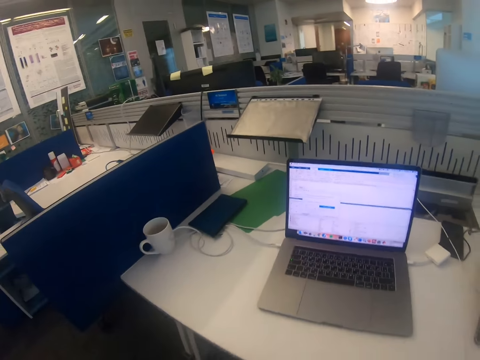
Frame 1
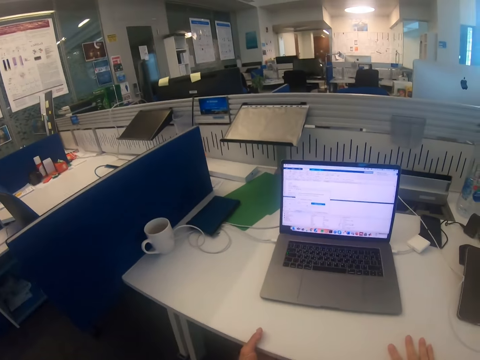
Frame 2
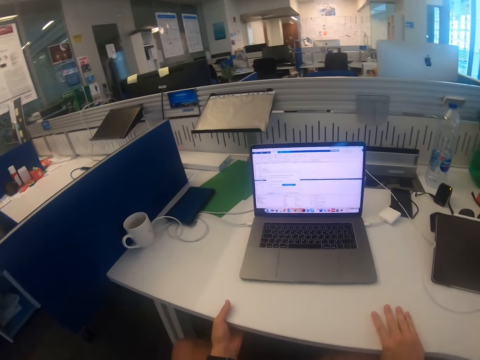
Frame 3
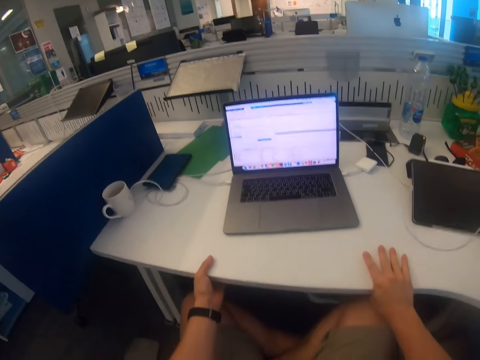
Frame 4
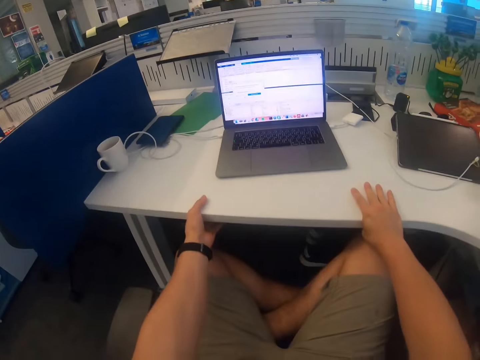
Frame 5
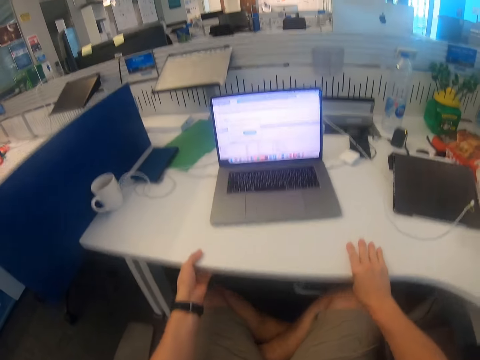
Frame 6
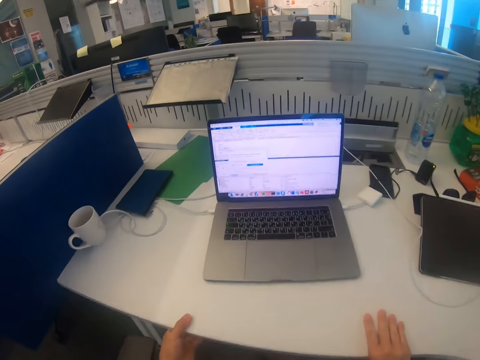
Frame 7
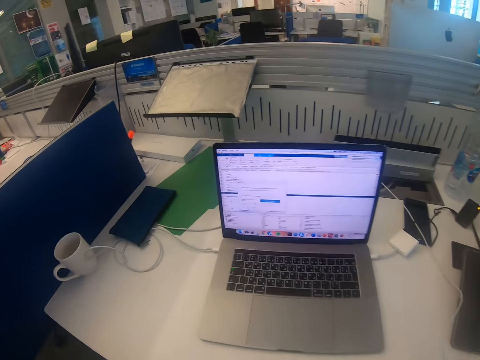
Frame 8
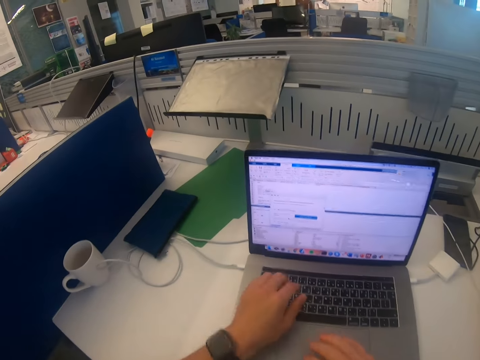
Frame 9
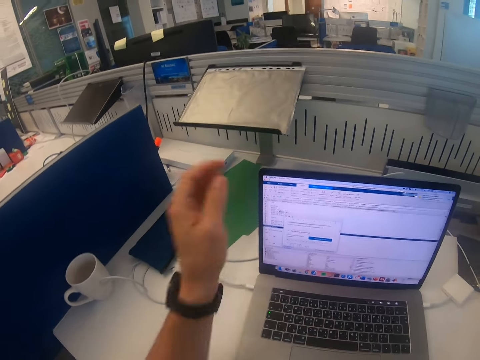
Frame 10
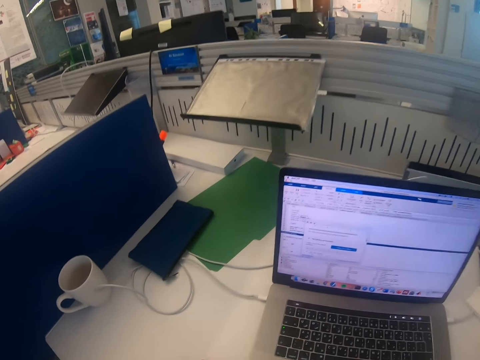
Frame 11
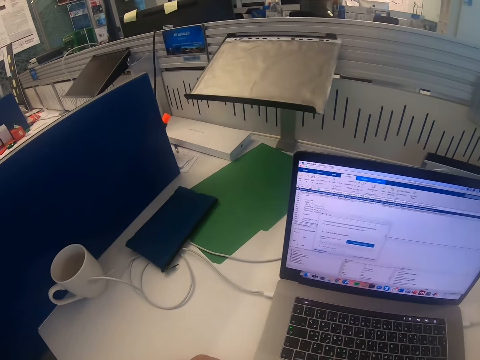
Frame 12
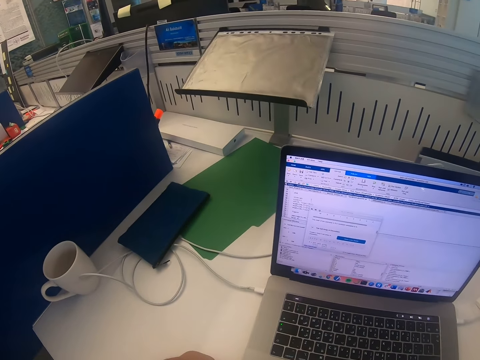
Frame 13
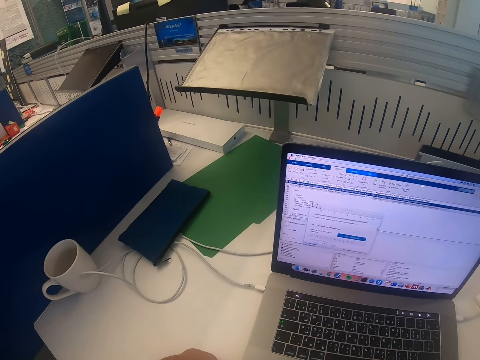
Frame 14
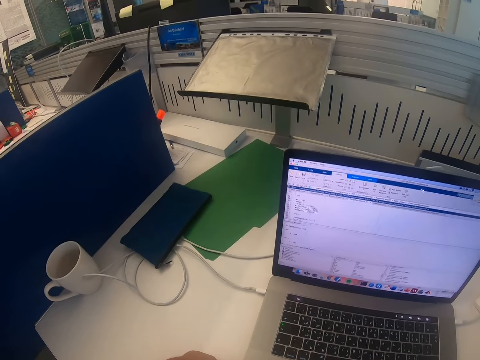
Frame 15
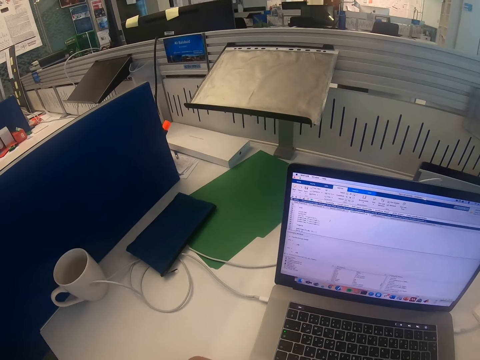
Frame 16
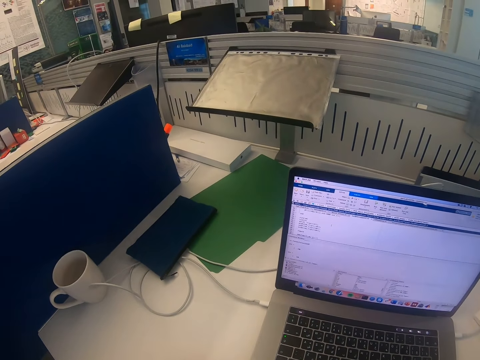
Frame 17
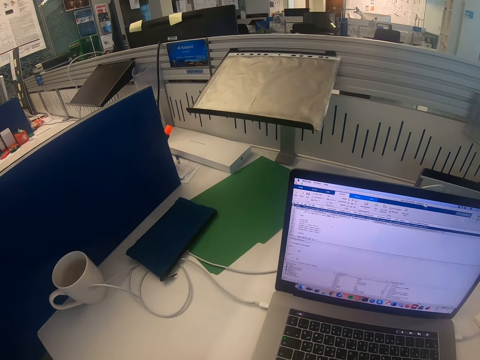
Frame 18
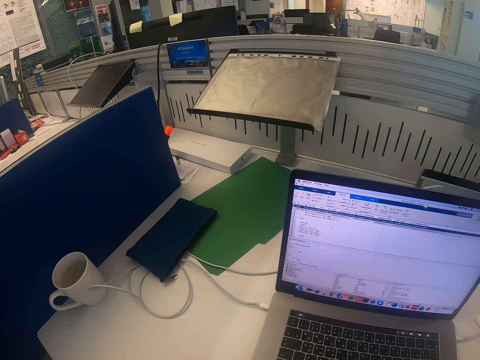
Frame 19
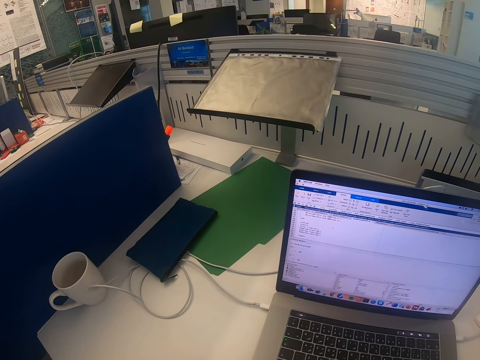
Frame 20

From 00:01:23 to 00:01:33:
The camera wearer holds the table with both hands. They touch the table. They operate the laptop. They lift up the hand.

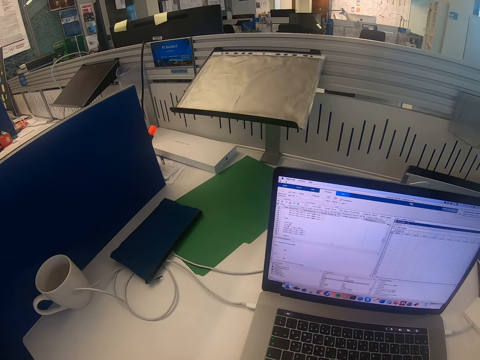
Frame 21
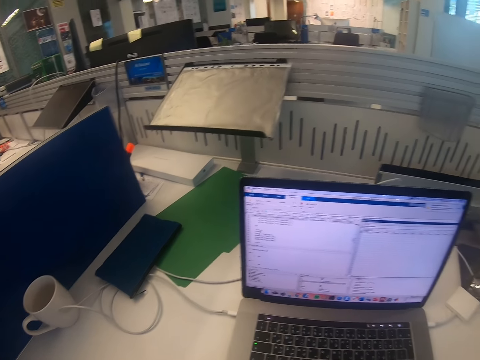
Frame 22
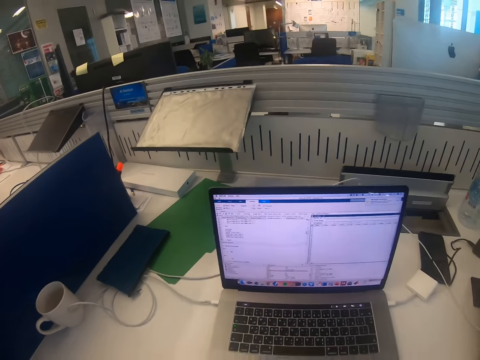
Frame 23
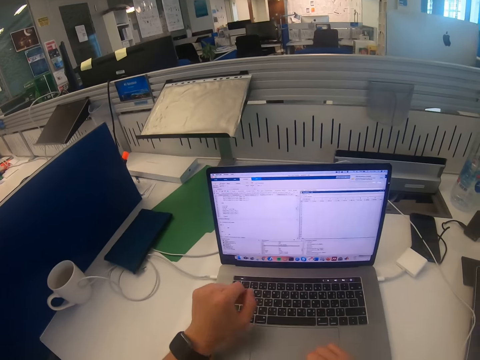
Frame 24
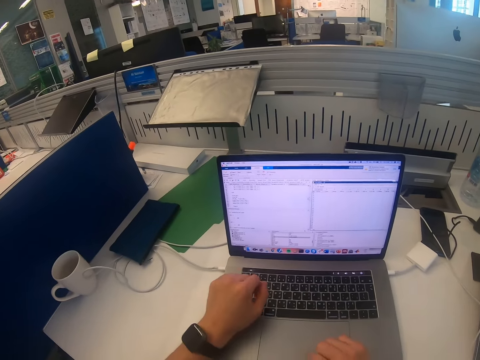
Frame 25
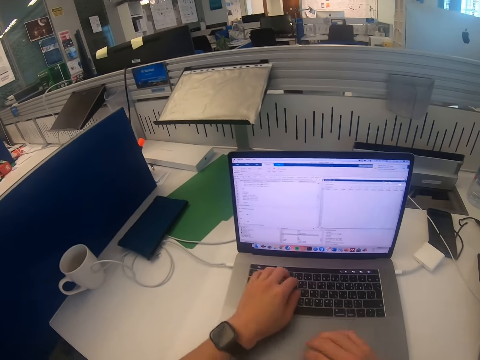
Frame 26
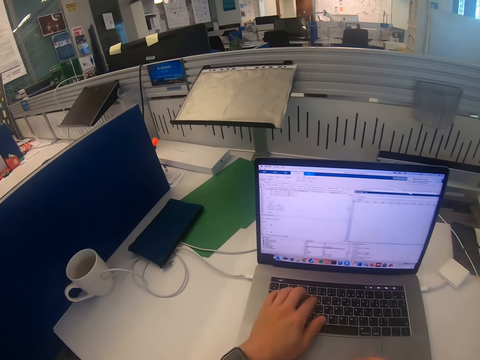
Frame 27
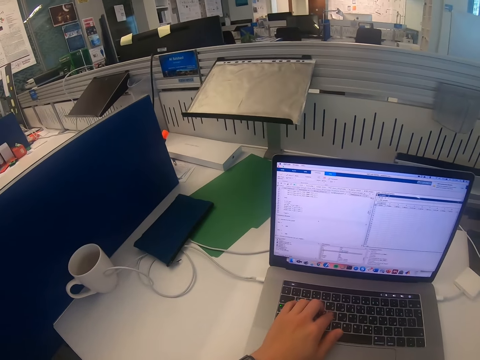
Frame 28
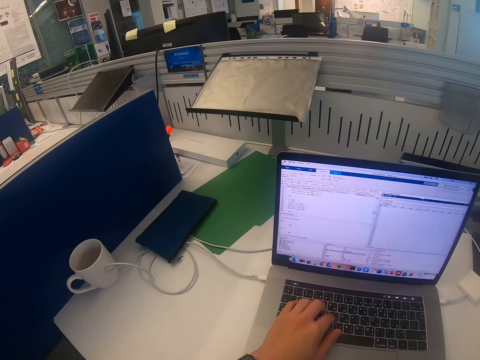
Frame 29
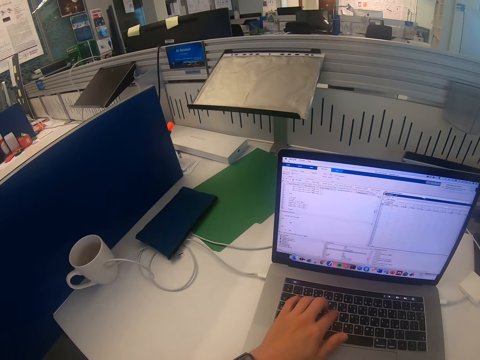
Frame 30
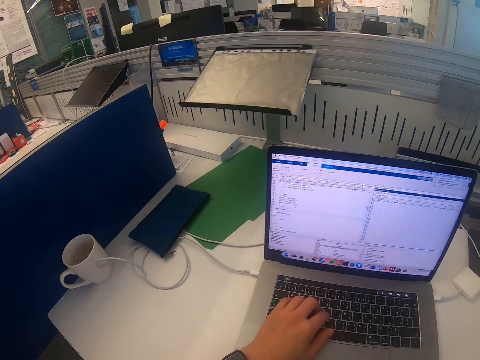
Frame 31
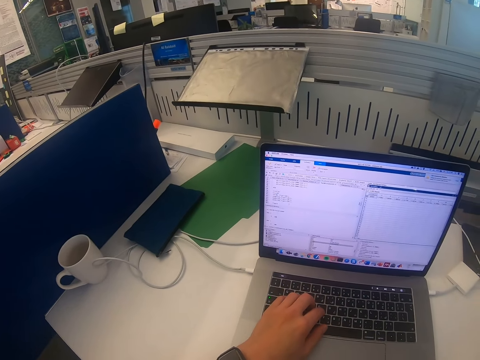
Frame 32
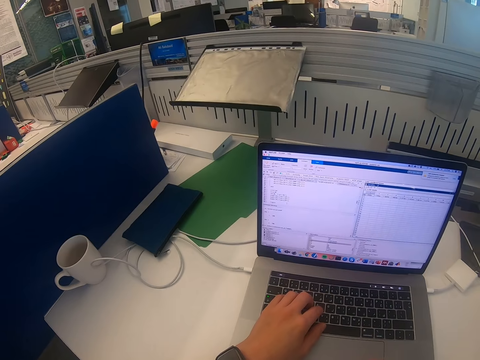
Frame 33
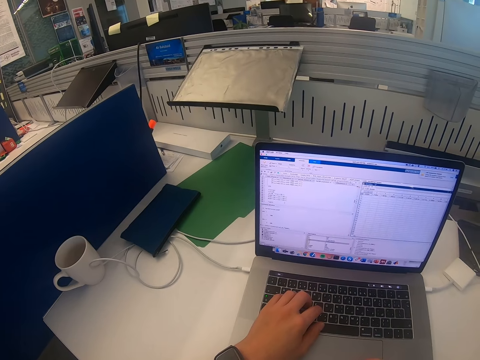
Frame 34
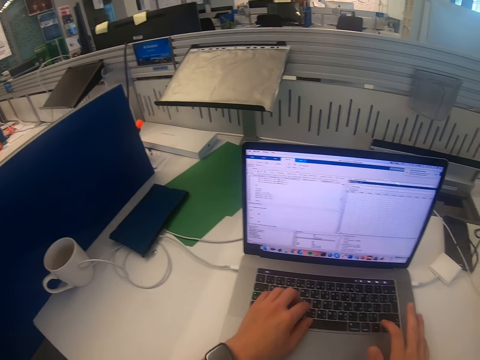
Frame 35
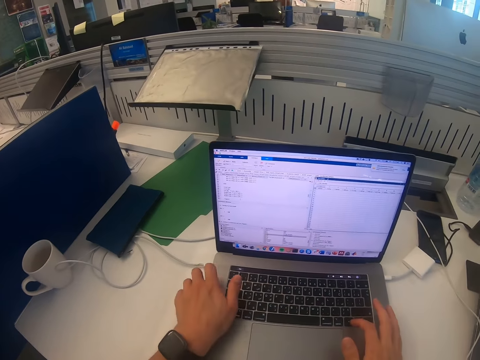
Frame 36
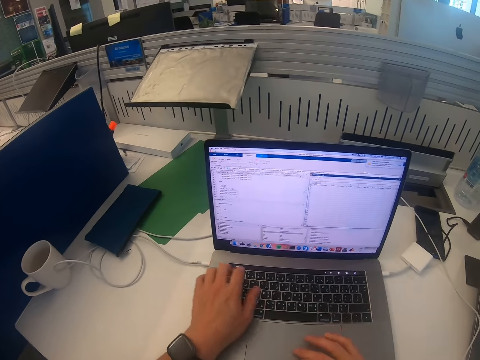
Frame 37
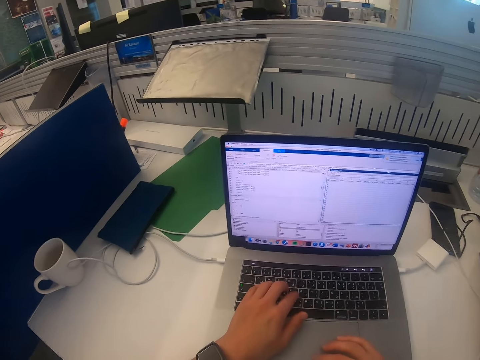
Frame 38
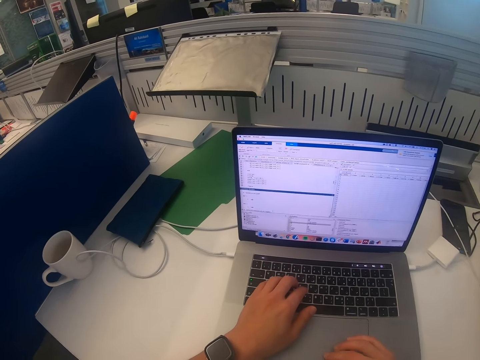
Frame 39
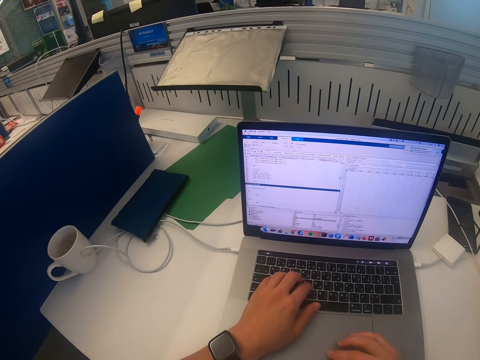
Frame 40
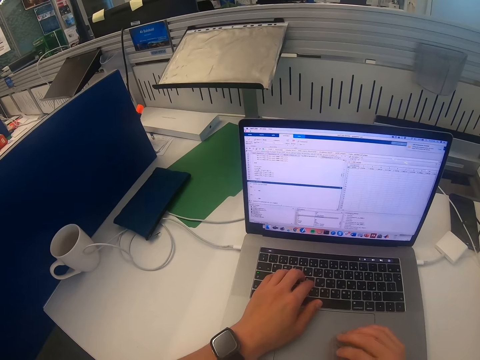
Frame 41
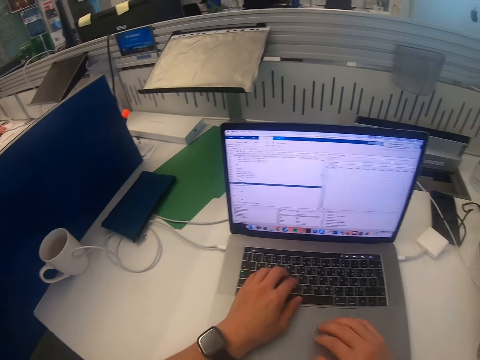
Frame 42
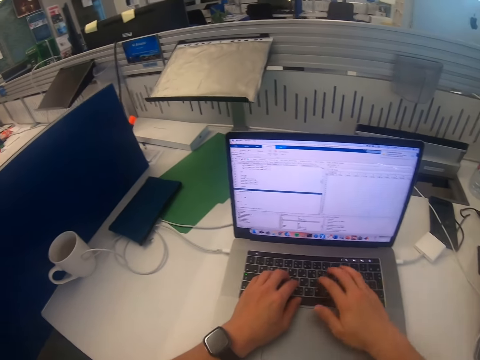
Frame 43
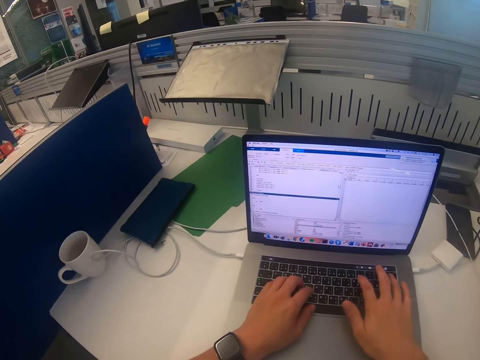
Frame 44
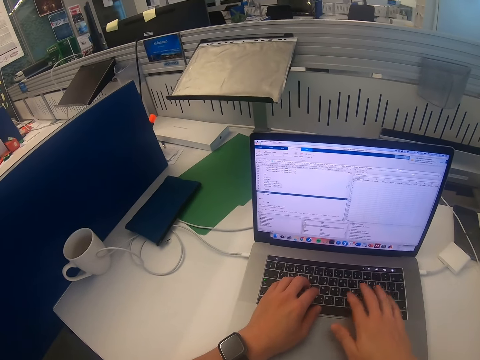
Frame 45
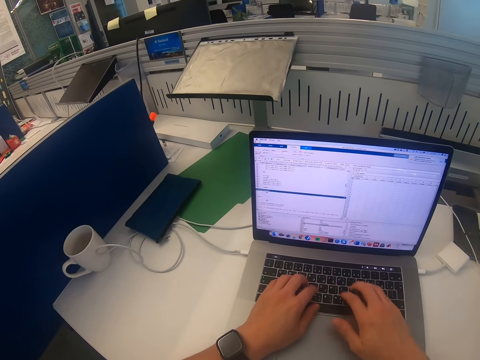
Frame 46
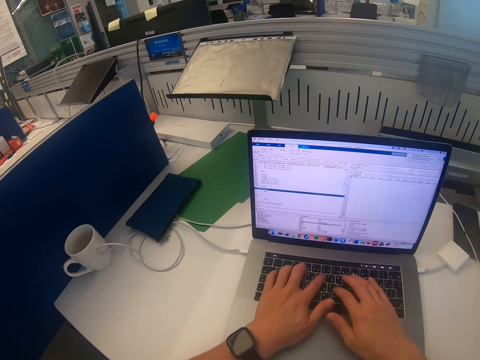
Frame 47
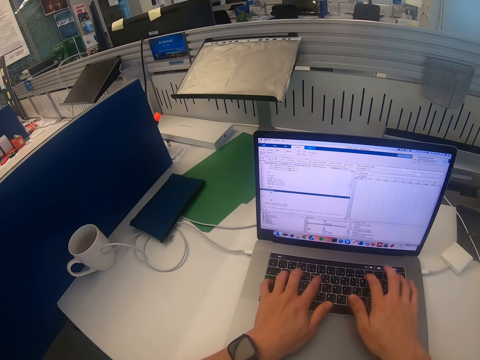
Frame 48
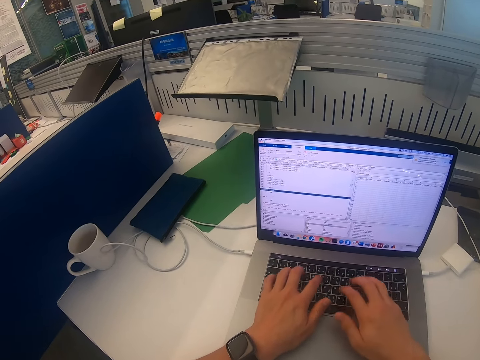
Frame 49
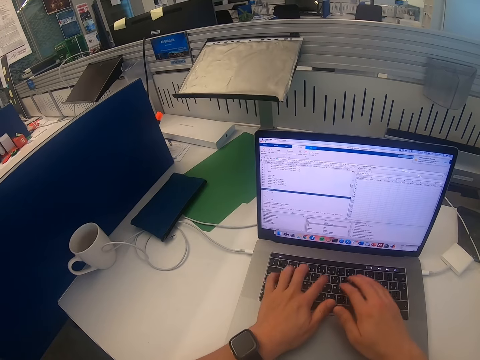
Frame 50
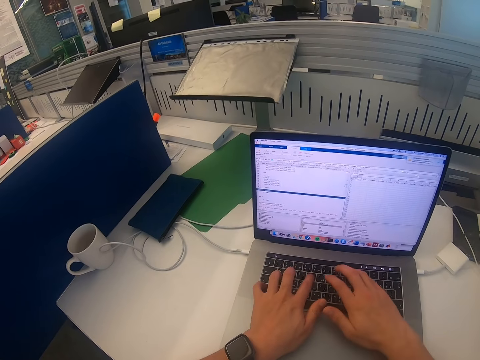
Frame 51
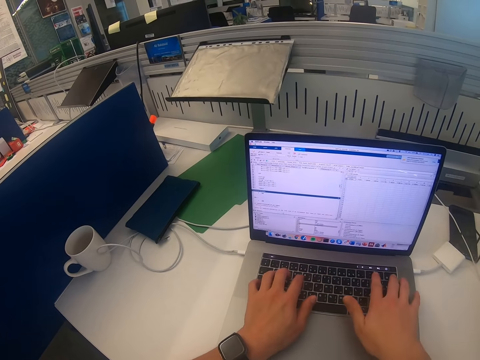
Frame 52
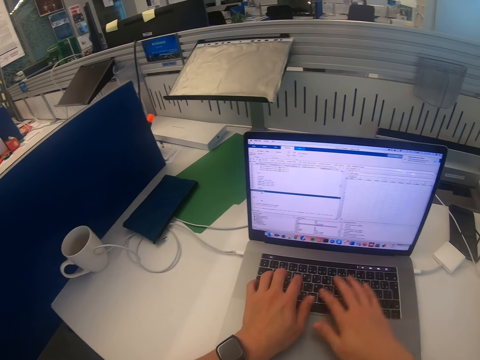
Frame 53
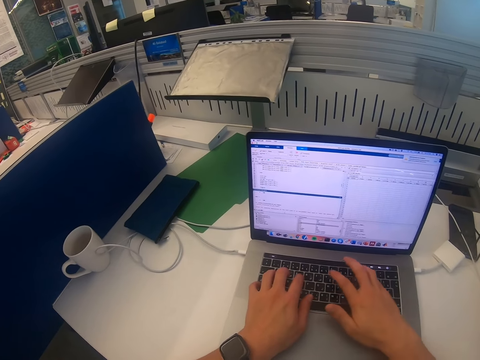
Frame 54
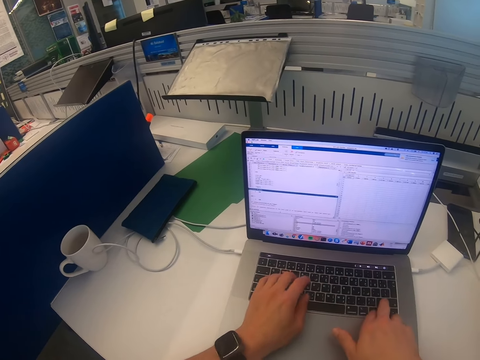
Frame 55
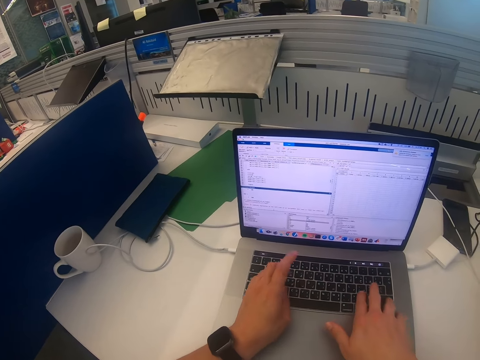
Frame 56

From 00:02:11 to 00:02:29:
The camera wearer puts the hand on the table. They scroll the laptop. They type using the laptop.
